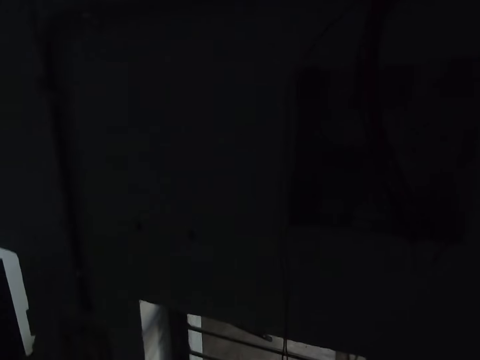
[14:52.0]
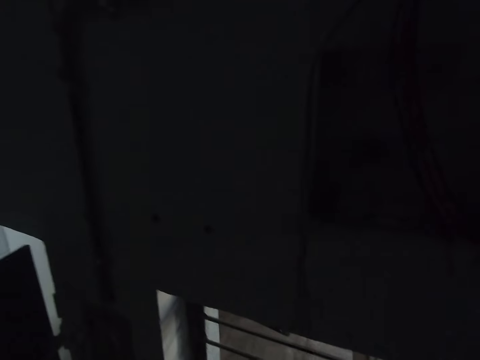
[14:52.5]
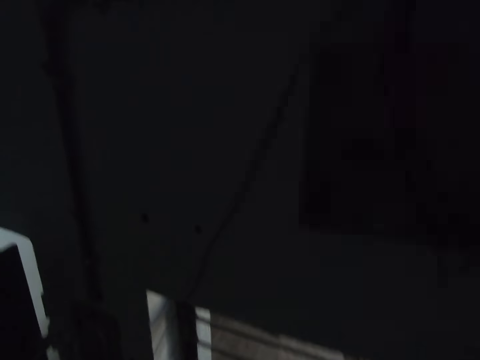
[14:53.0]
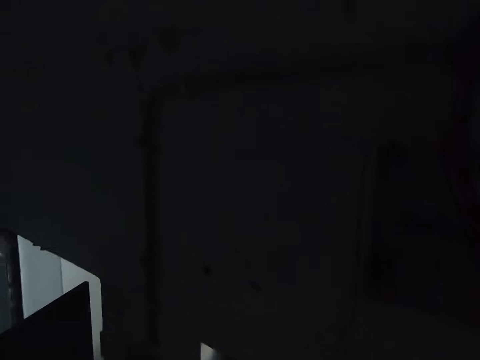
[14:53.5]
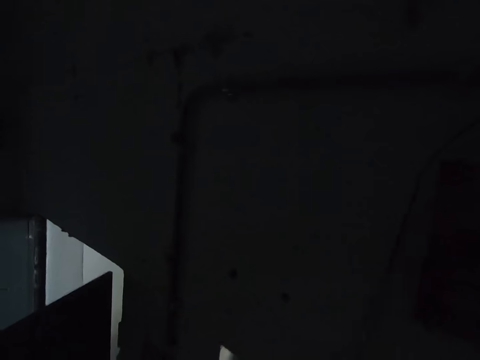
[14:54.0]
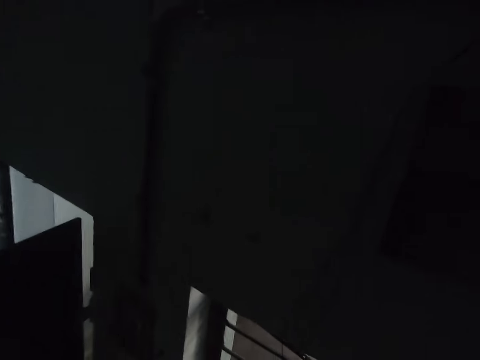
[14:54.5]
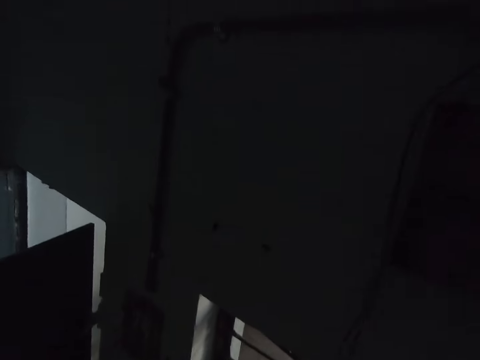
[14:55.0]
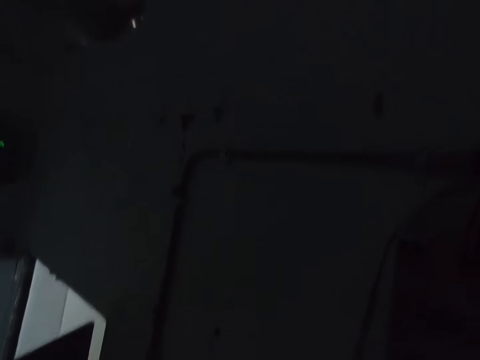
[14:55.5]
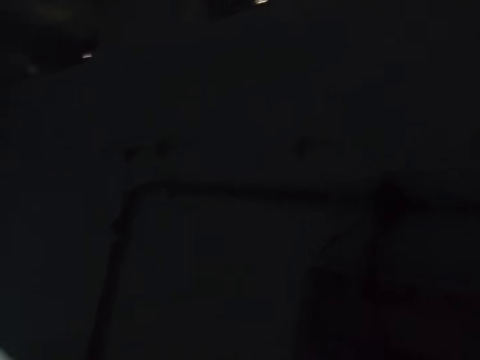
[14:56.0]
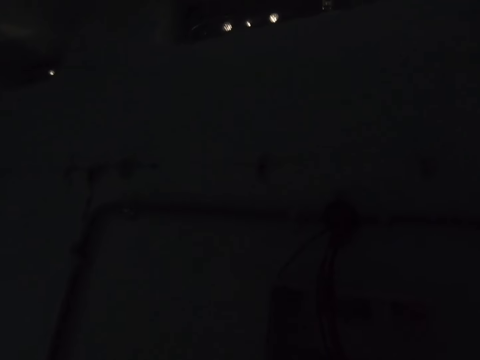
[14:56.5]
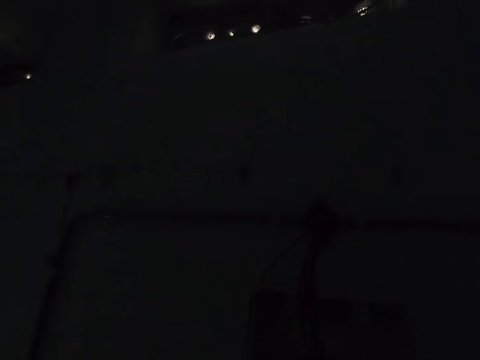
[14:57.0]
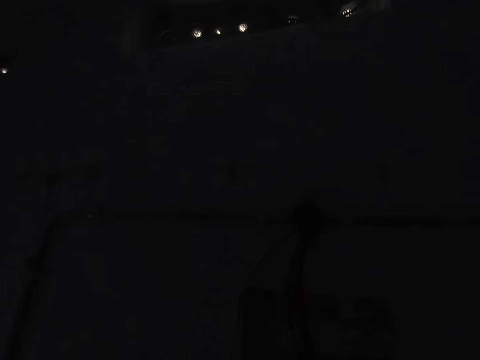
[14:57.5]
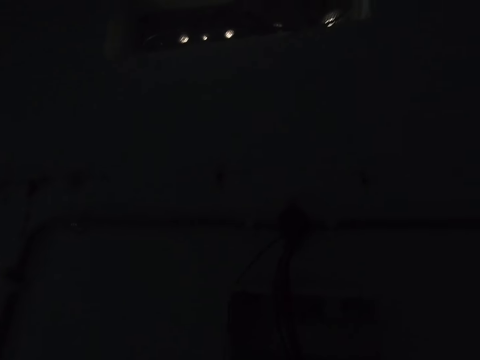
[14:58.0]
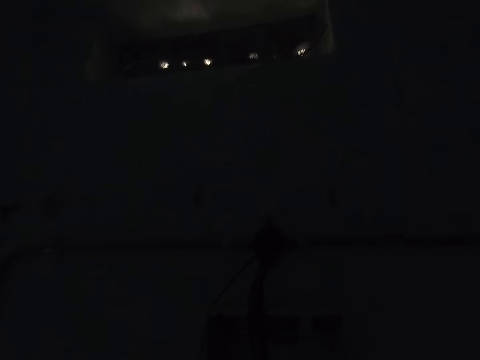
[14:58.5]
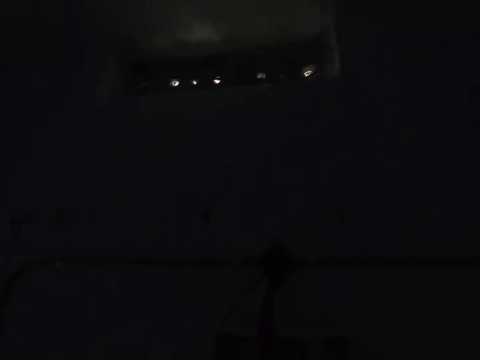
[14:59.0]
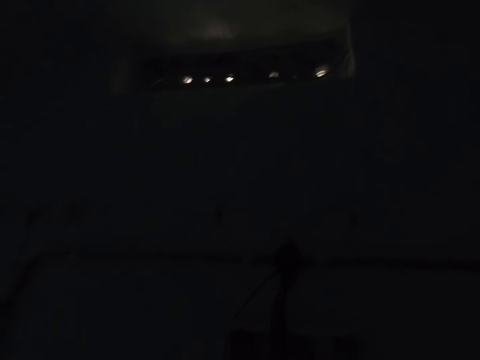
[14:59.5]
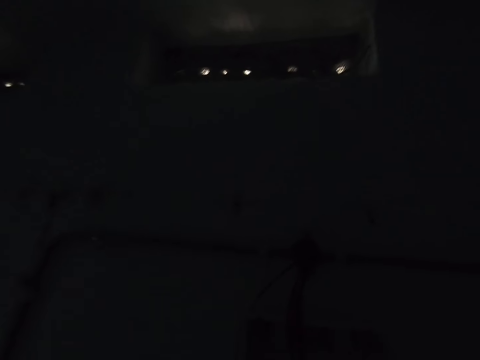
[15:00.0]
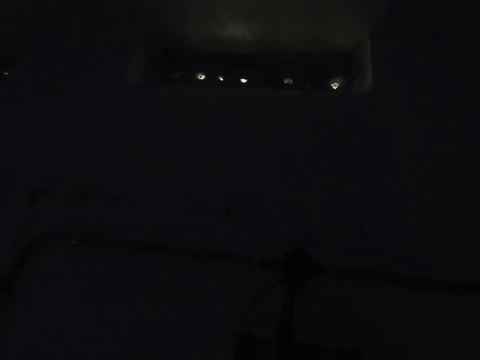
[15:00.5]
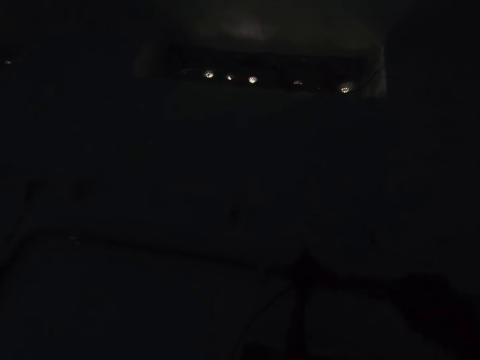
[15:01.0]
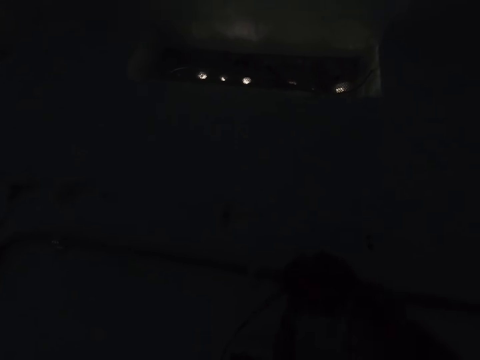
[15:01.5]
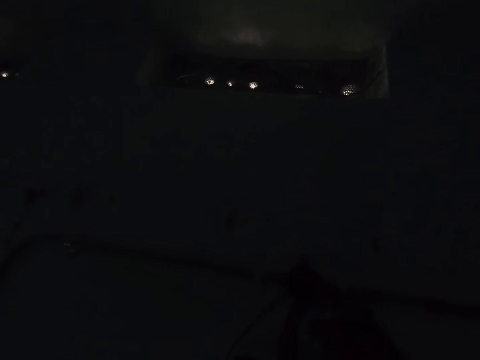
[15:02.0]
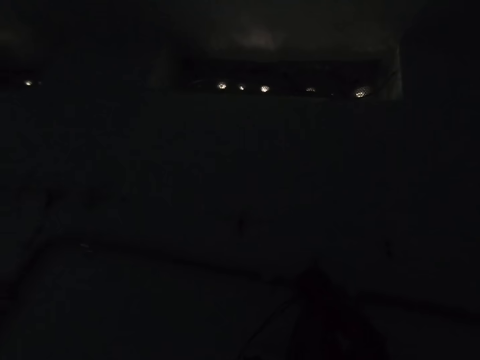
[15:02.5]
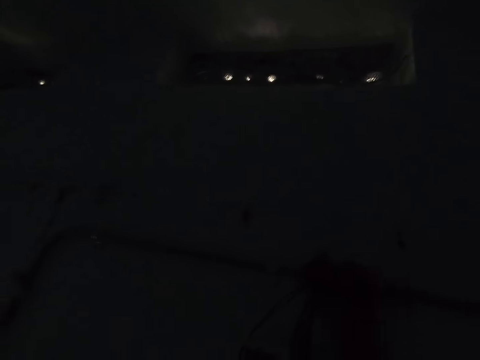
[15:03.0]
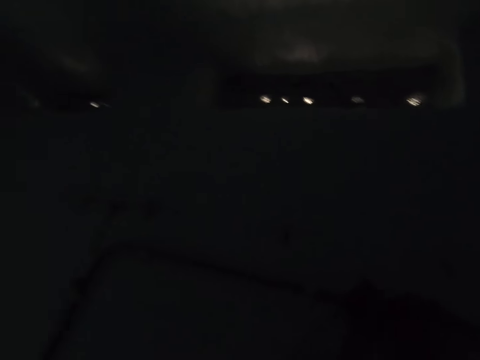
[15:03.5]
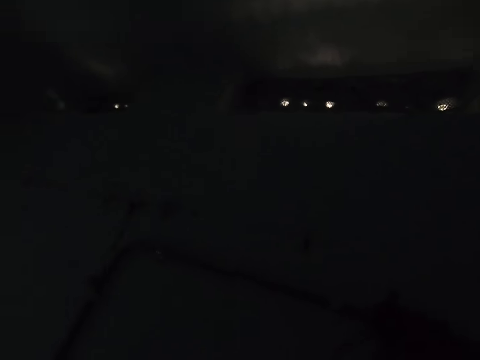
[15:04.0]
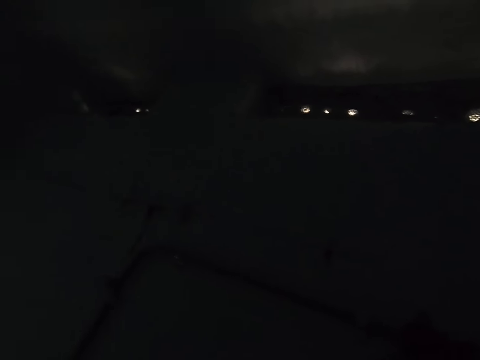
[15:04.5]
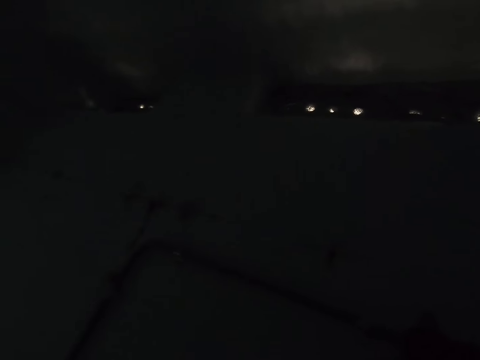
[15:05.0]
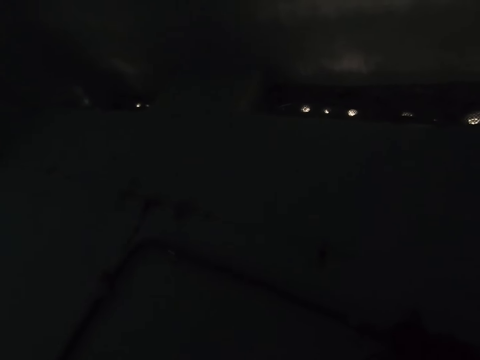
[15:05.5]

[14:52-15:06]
The camera wearer installs cables in the house. They look up.

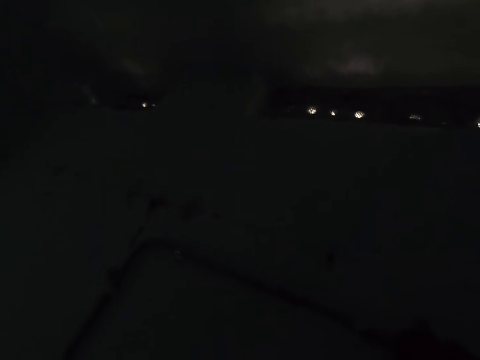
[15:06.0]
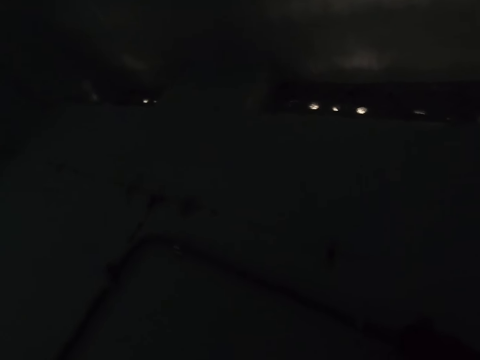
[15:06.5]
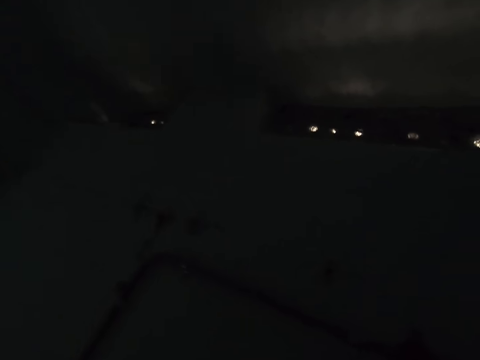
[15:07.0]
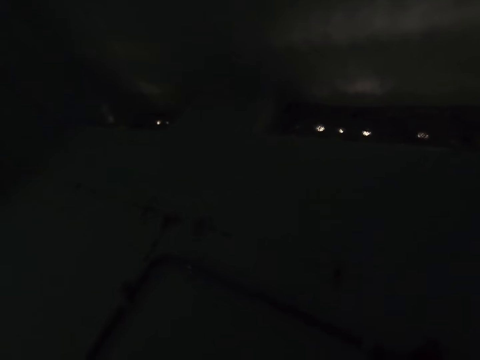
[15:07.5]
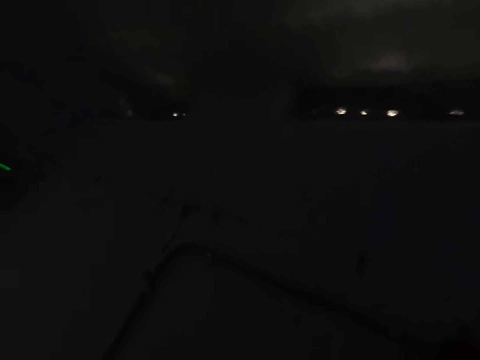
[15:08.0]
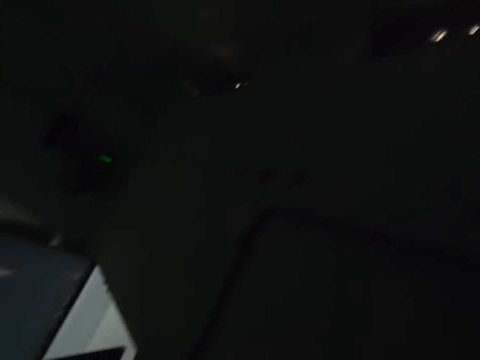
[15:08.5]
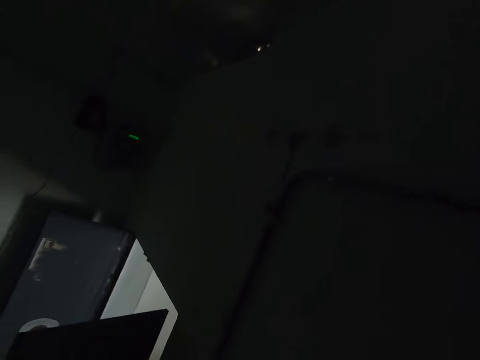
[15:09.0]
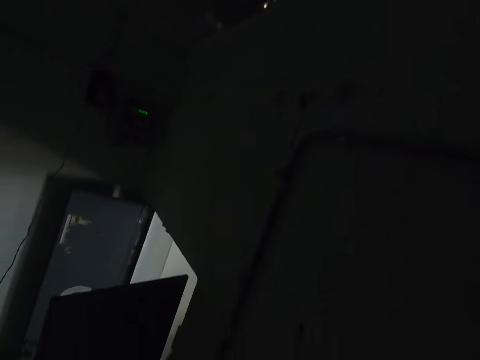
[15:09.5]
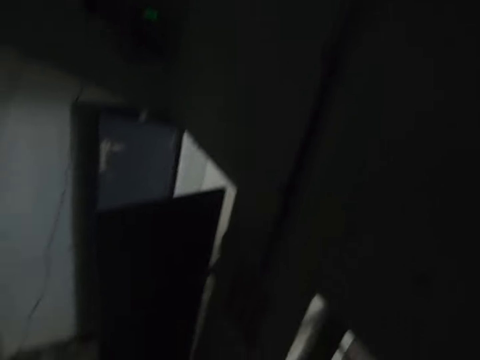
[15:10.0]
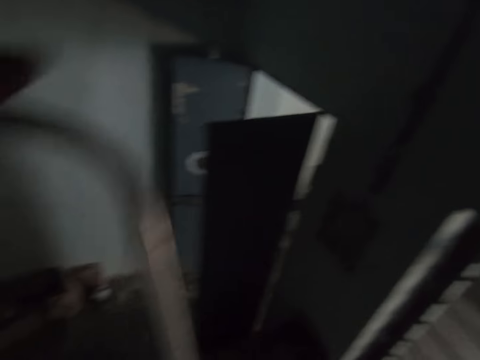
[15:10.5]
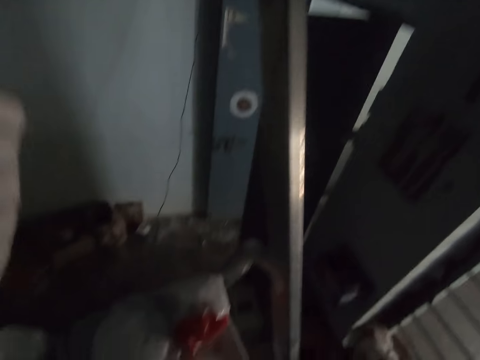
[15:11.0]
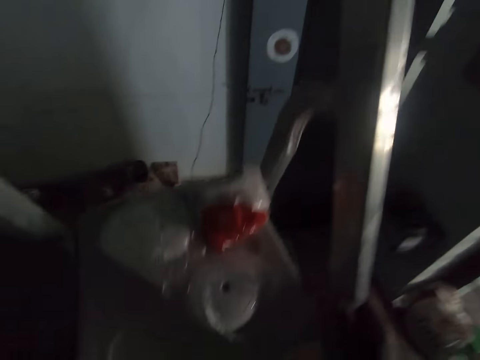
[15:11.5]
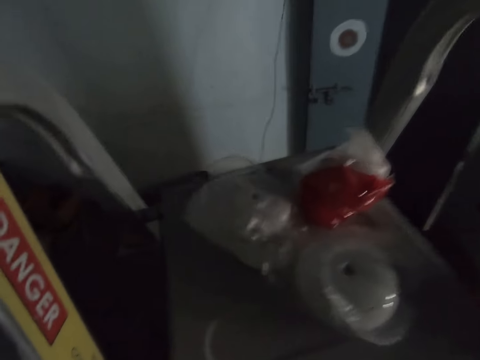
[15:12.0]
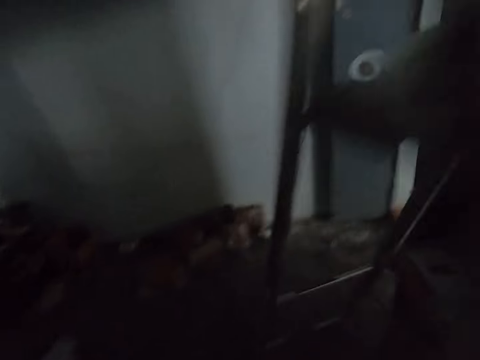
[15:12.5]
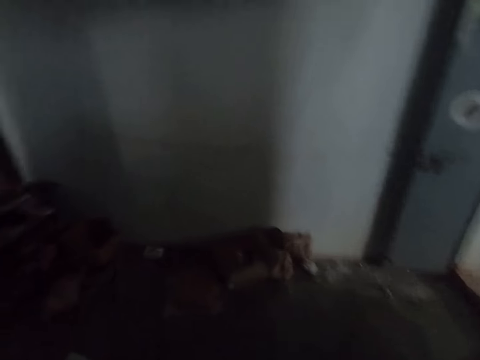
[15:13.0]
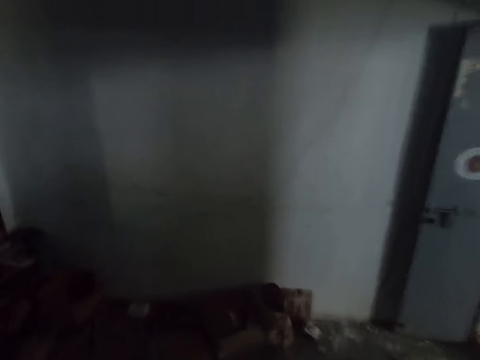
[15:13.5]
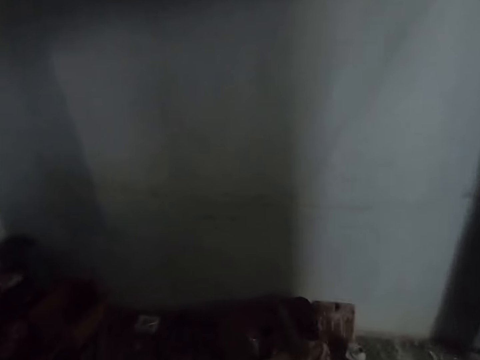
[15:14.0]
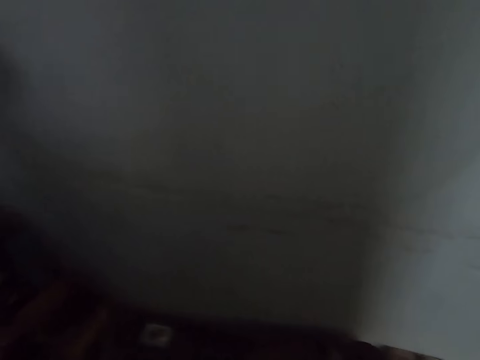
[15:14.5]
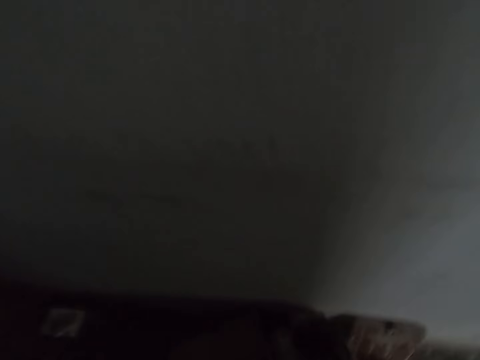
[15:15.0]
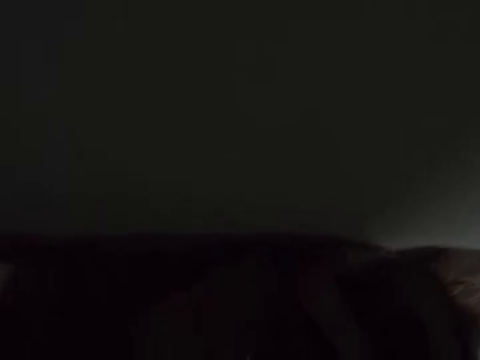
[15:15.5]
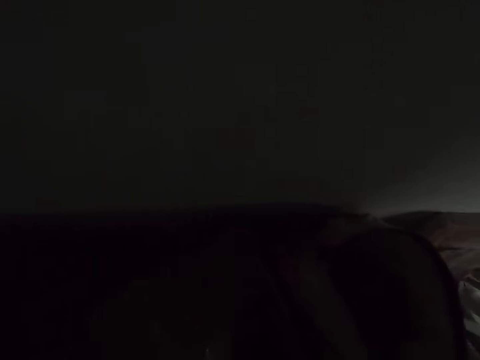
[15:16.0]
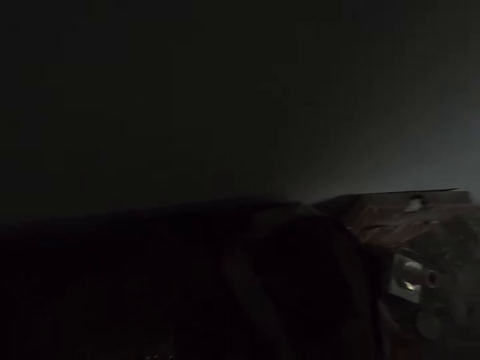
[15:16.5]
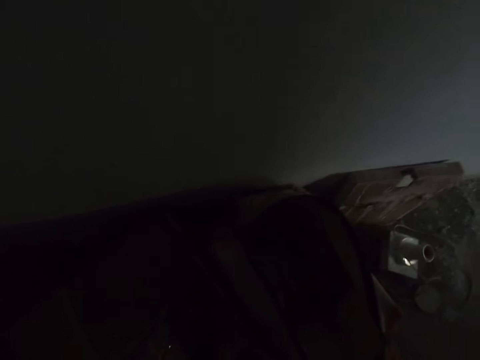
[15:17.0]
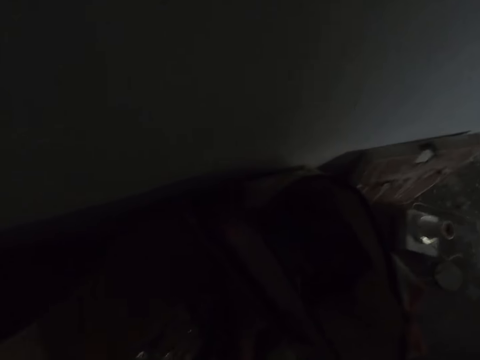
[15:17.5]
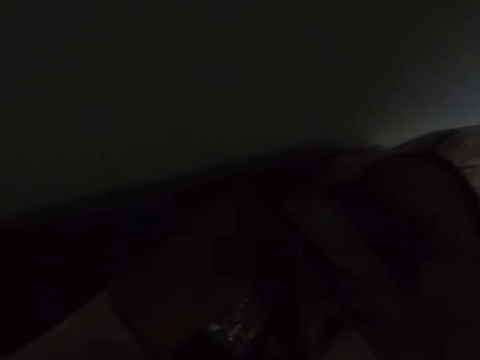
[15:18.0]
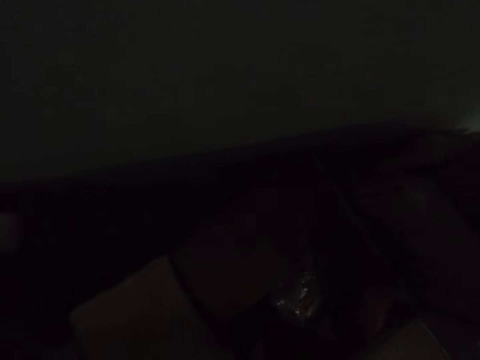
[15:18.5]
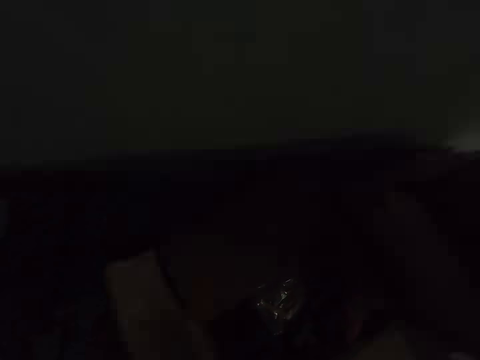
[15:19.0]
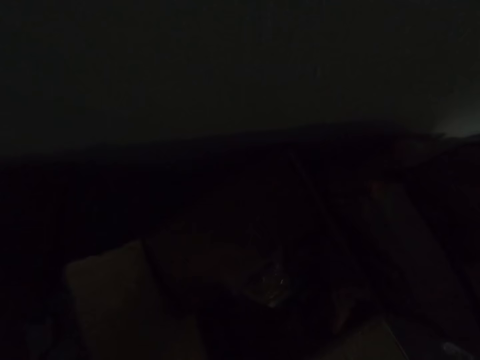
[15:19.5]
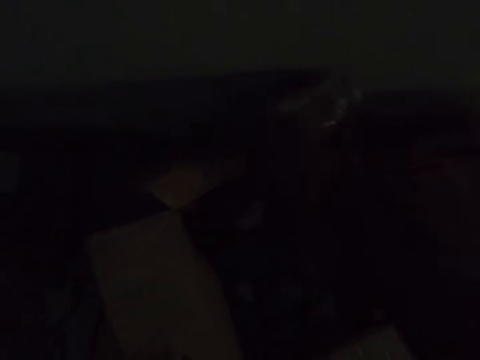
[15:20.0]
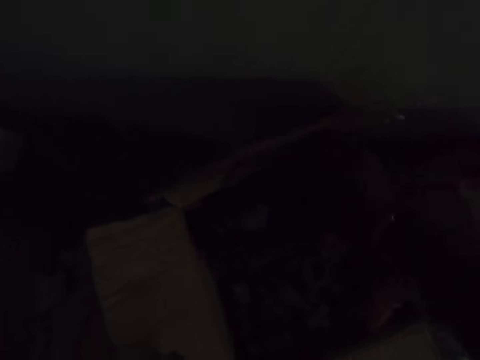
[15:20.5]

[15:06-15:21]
The camera wearer walks around. They touch something.
